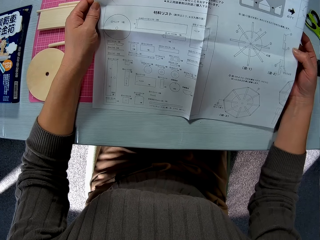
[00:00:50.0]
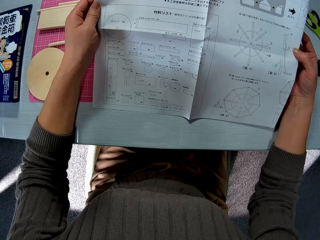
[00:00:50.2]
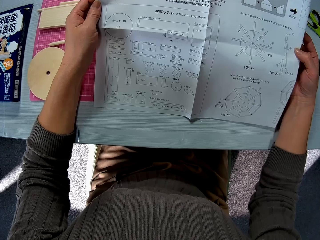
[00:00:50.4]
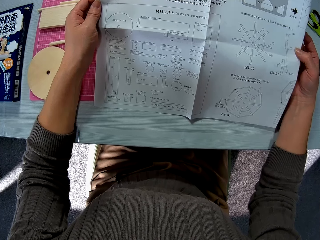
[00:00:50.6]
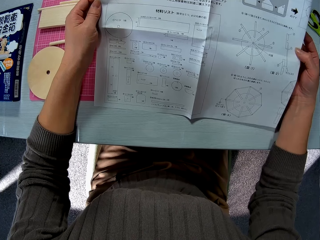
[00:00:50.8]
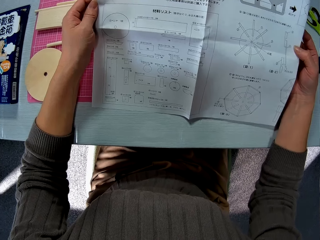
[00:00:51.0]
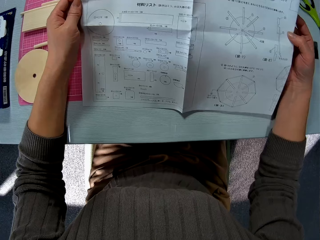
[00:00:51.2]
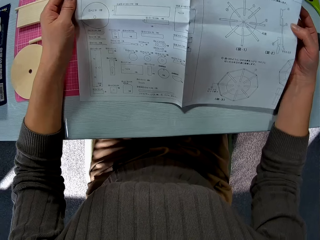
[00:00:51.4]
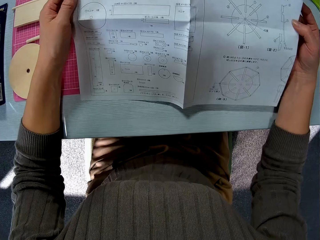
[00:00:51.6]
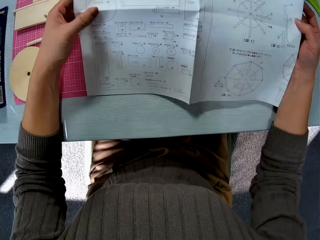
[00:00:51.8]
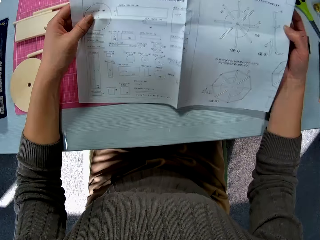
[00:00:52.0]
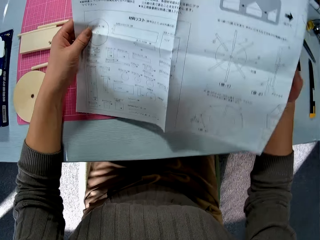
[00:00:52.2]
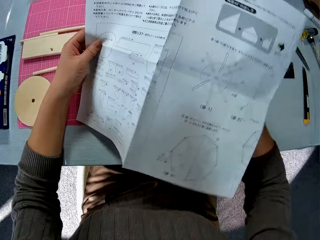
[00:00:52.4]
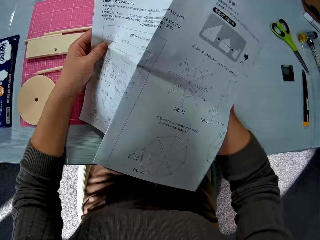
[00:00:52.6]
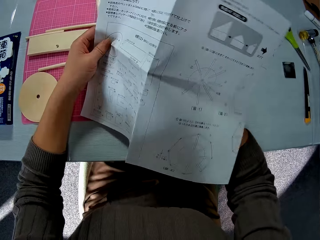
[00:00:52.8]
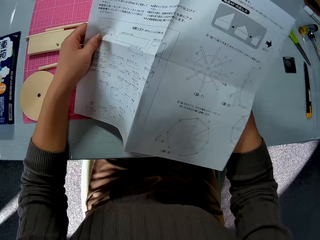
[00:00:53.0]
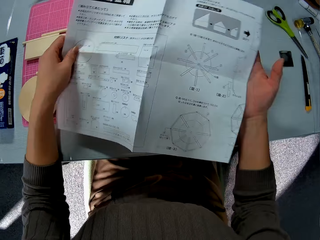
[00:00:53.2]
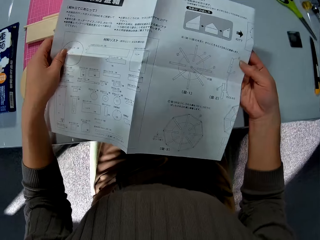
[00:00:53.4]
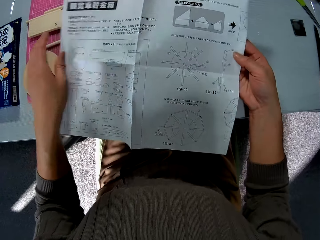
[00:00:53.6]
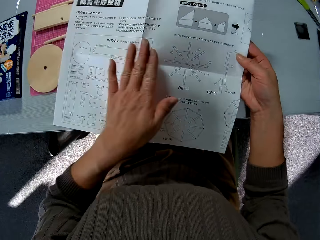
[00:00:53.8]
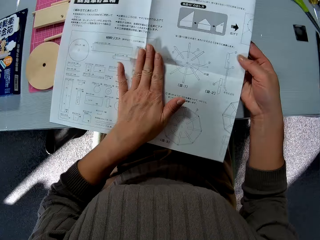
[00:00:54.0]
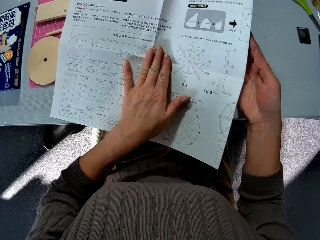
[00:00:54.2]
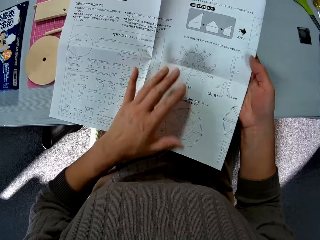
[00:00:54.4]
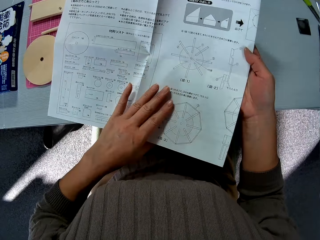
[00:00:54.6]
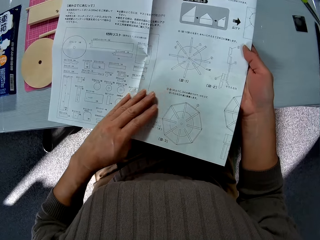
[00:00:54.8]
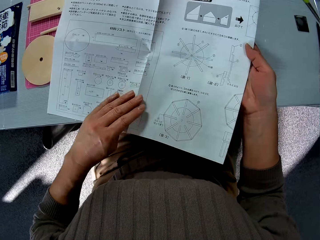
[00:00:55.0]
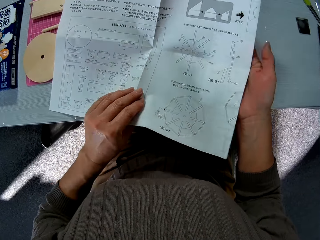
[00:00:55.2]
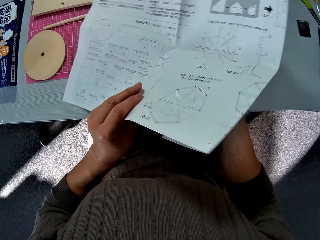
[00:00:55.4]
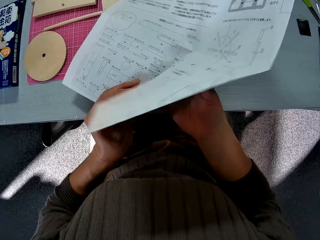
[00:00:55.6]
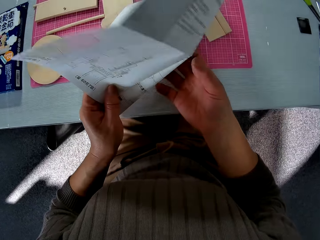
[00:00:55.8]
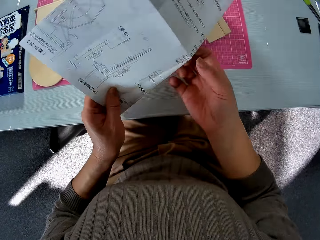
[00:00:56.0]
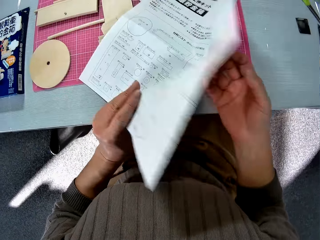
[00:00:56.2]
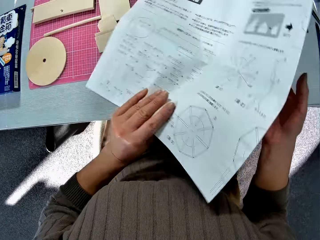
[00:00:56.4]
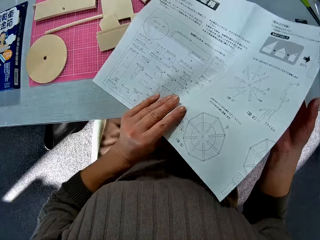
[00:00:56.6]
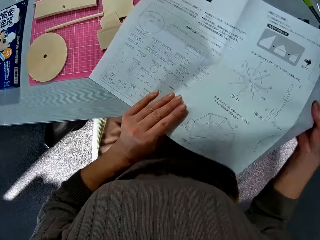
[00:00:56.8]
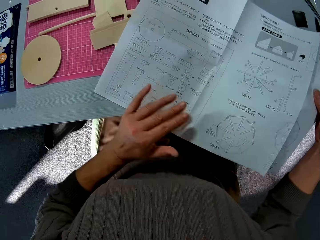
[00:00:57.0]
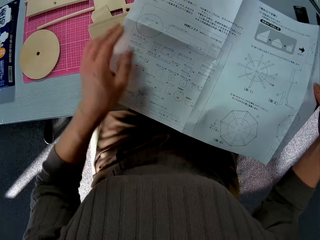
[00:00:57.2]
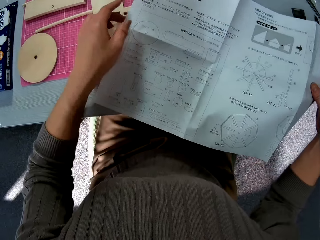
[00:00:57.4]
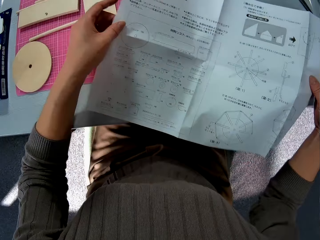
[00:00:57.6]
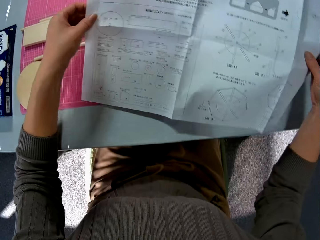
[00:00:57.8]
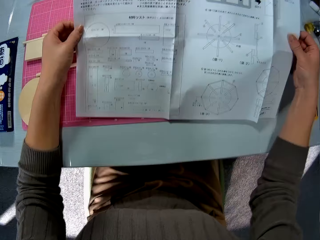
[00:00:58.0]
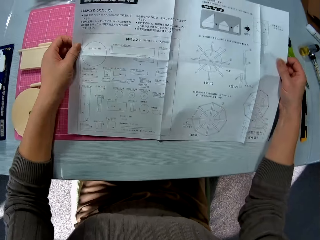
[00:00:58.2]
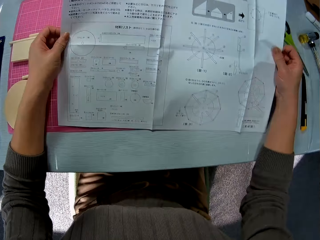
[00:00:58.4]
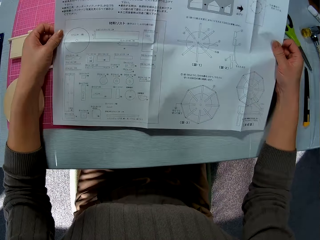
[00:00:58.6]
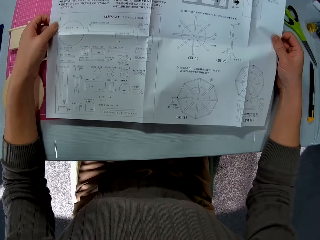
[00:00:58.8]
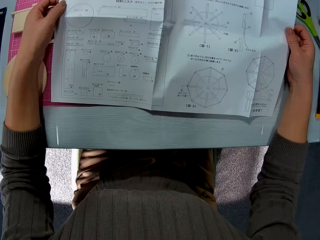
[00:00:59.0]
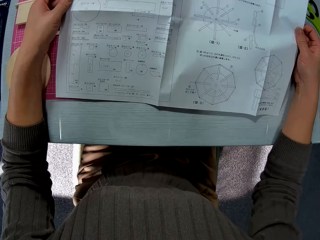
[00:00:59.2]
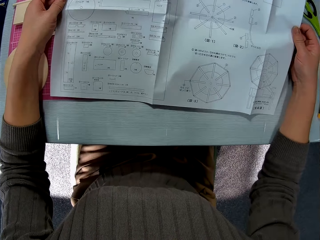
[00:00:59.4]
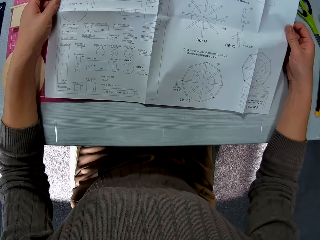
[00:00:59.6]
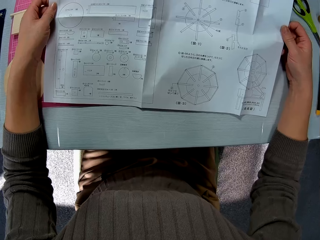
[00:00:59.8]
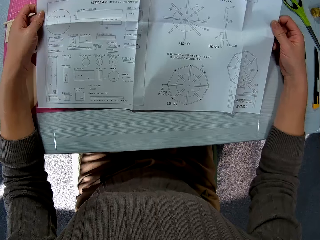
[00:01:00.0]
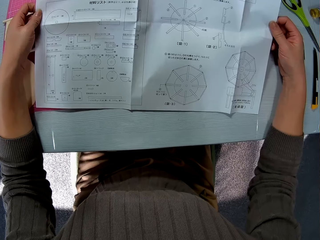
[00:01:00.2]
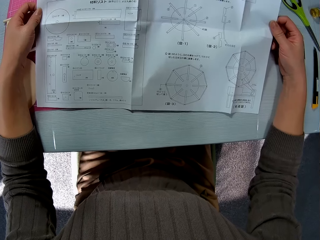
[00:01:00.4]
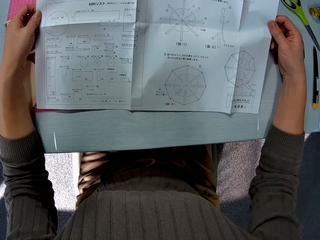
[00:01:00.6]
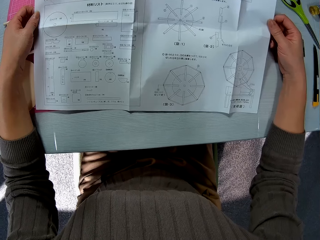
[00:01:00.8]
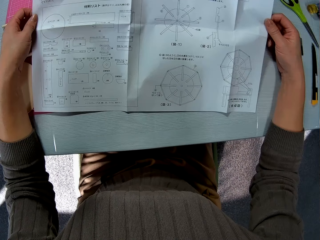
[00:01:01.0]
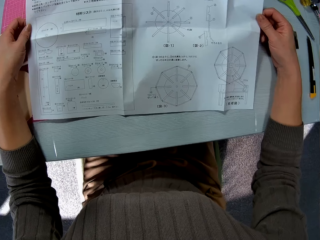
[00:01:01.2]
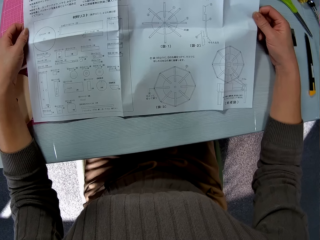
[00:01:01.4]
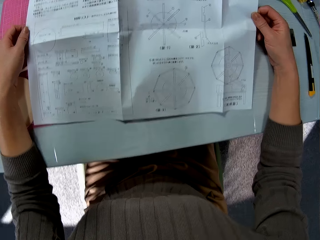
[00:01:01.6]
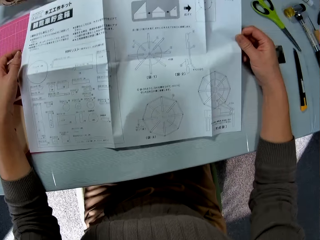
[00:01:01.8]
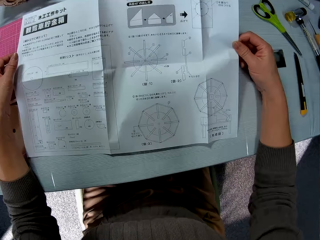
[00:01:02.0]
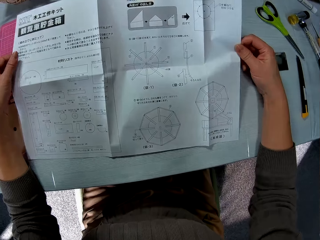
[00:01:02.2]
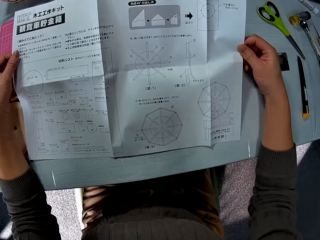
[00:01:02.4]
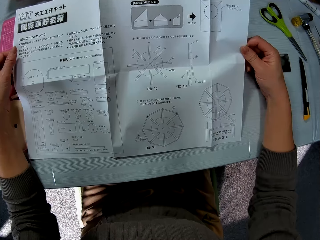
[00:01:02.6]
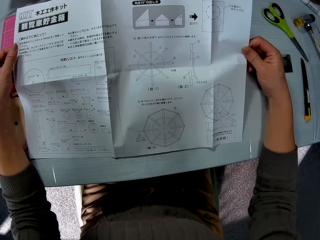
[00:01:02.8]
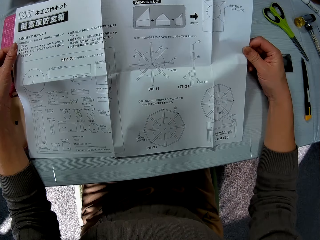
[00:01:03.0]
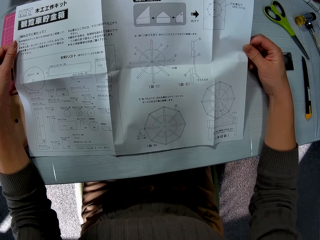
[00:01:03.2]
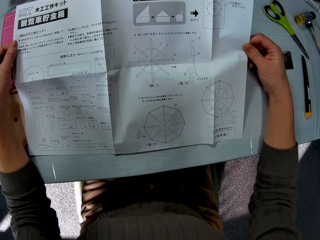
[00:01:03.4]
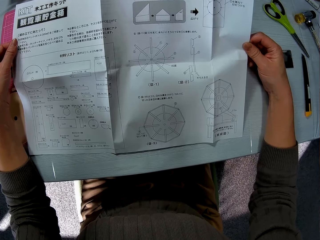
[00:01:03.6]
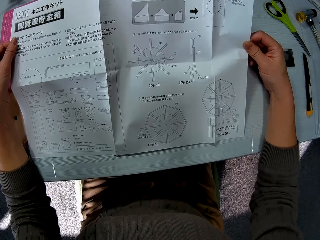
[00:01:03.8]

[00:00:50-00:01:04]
The camera wearer flips the manual. They read the manual.

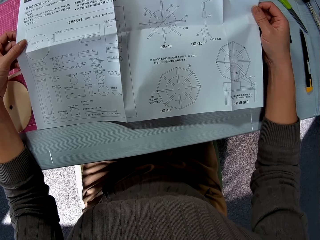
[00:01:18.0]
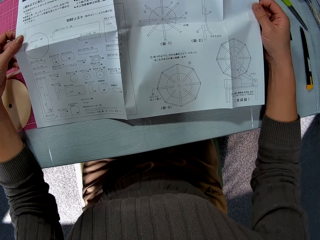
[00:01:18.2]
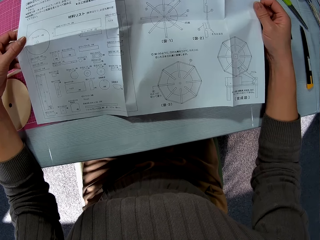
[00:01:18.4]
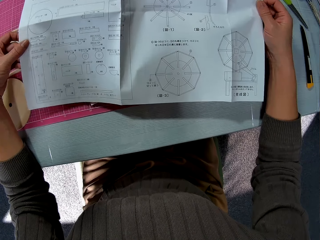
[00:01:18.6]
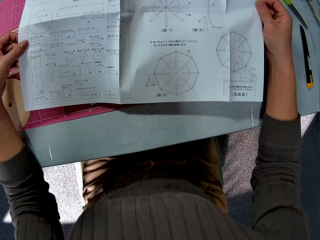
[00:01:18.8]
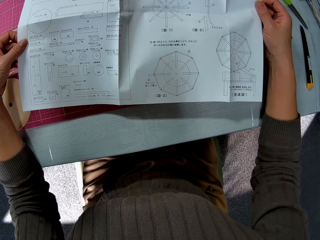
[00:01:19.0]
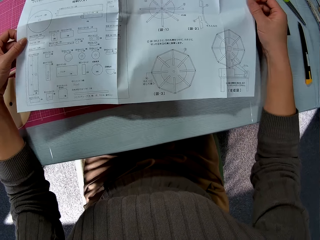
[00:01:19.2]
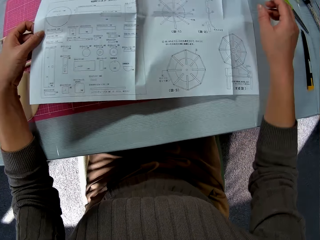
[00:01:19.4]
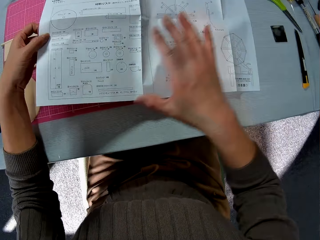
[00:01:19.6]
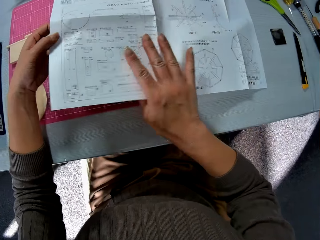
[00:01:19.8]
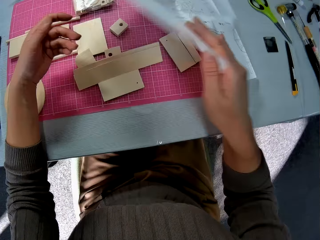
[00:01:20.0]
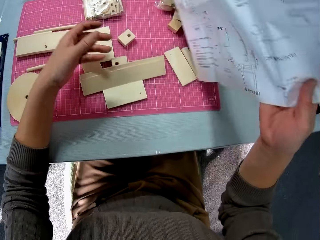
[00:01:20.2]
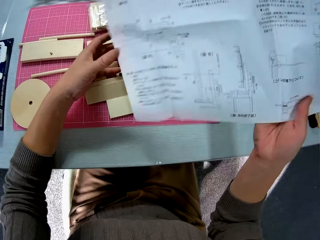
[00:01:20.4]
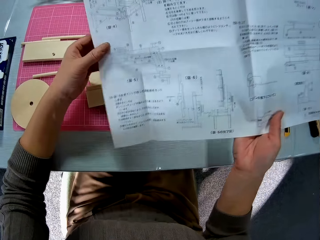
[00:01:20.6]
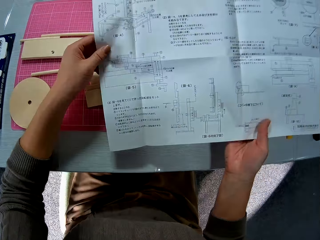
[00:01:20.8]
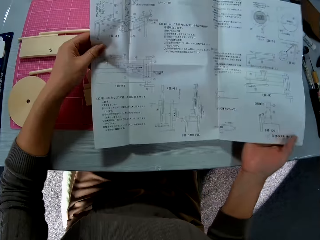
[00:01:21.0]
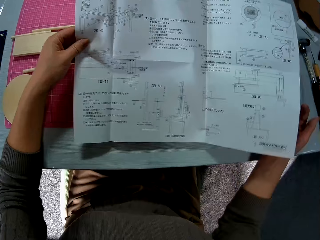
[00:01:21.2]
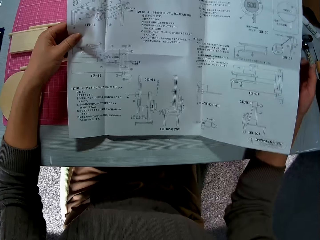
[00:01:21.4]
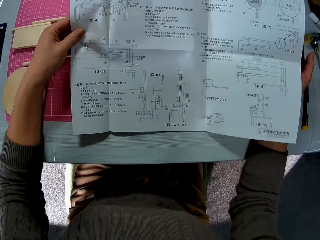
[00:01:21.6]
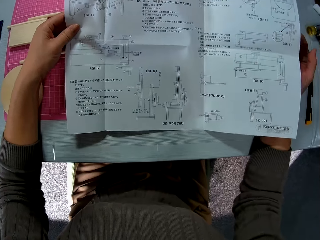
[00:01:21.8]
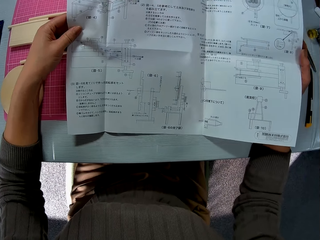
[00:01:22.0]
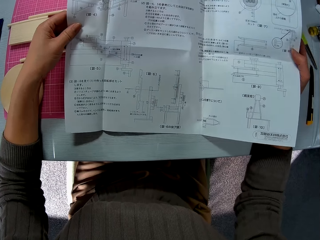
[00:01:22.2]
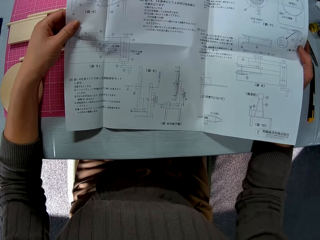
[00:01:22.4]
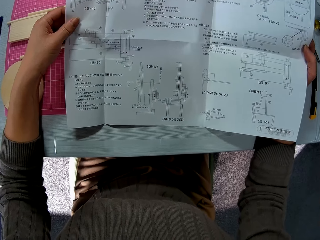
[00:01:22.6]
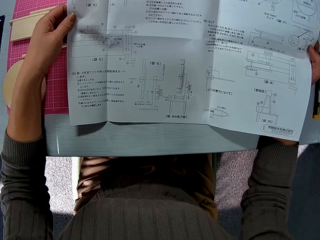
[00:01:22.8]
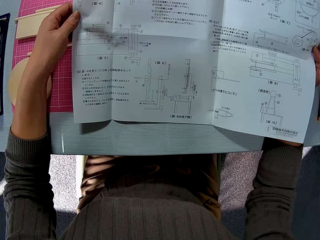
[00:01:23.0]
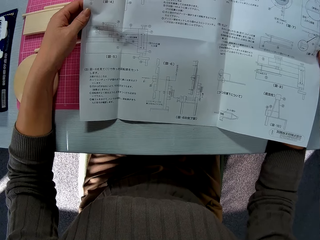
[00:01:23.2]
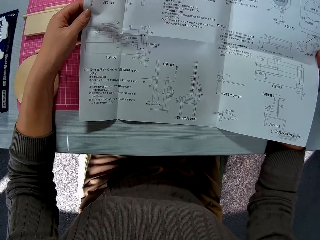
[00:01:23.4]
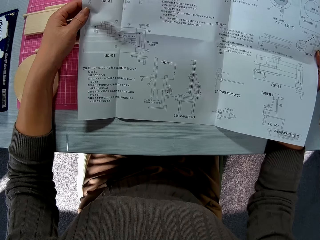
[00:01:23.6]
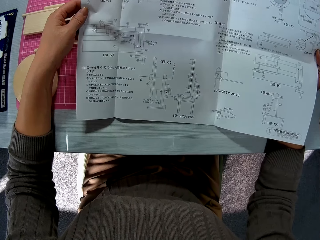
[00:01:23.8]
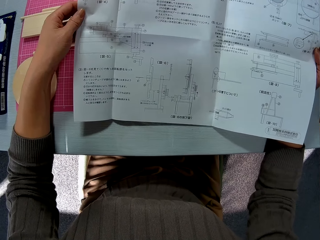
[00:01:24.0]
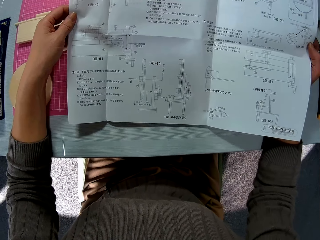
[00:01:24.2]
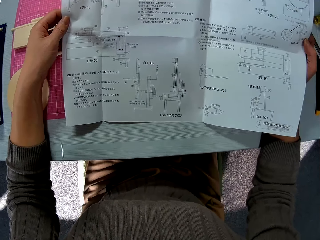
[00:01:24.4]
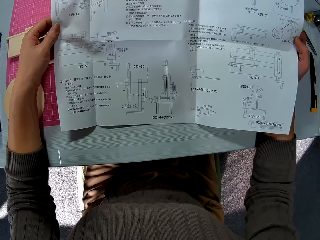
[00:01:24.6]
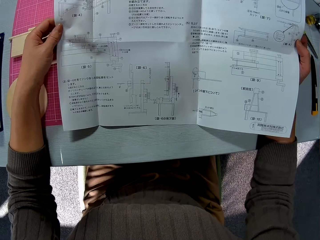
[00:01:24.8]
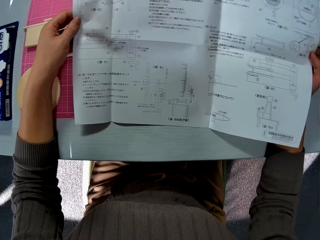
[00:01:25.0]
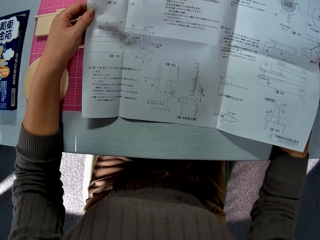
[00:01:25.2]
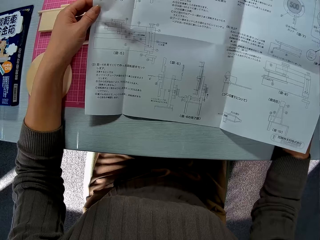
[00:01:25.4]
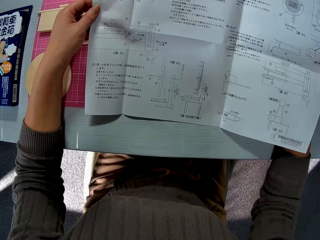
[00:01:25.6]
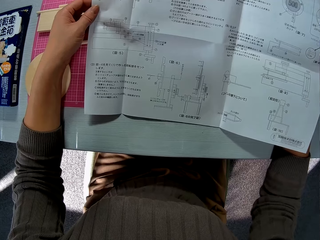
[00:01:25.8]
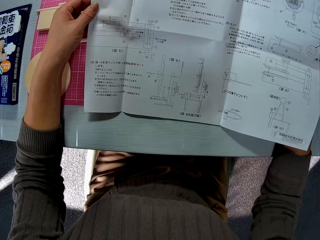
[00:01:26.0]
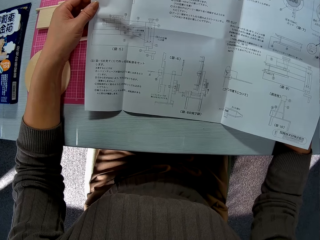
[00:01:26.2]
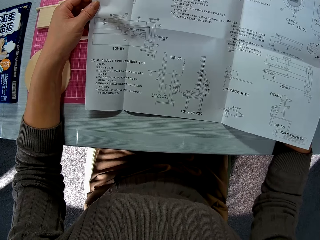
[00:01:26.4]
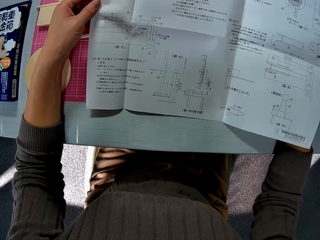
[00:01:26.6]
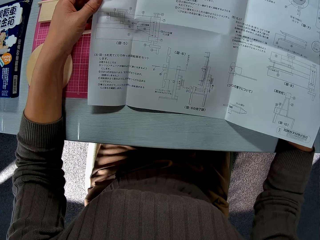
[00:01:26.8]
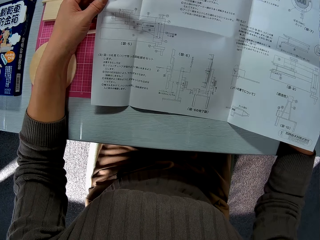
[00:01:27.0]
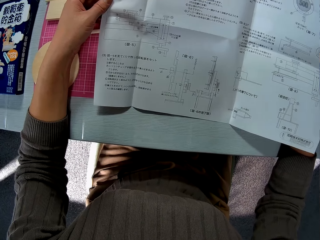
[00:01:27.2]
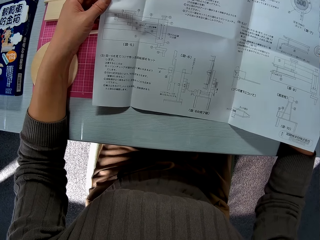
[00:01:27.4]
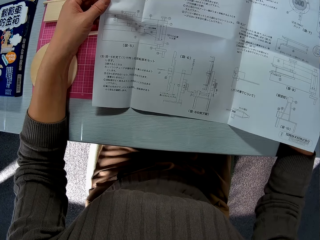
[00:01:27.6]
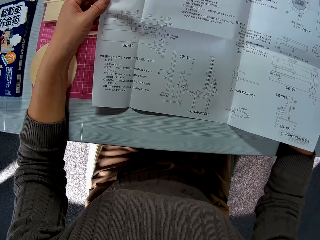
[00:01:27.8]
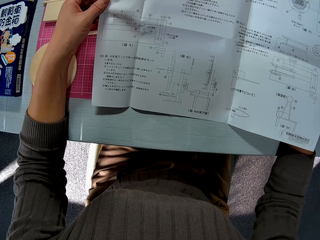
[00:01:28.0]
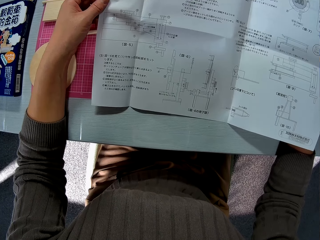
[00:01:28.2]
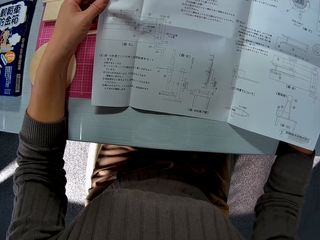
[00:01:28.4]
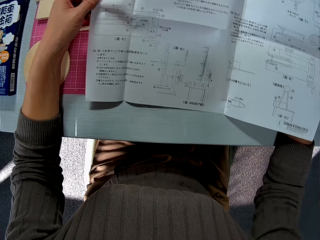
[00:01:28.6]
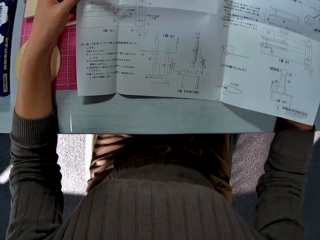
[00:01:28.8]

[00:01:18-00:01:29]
The camera wearer flips the paper in his hands.
